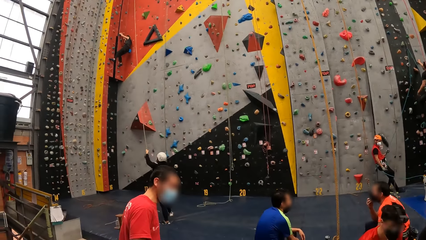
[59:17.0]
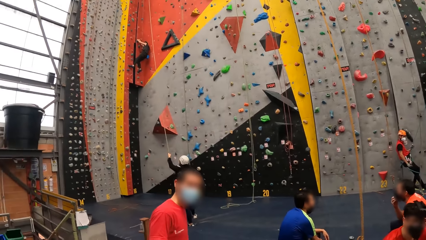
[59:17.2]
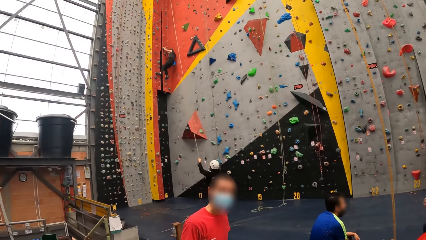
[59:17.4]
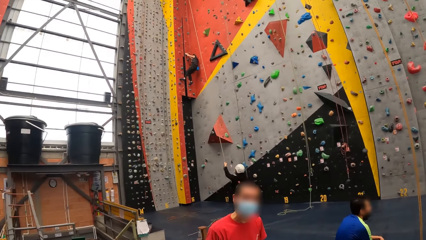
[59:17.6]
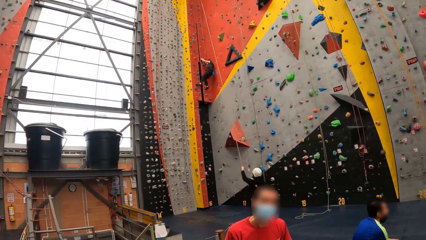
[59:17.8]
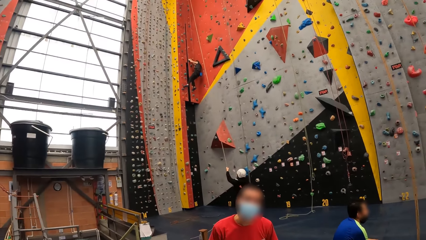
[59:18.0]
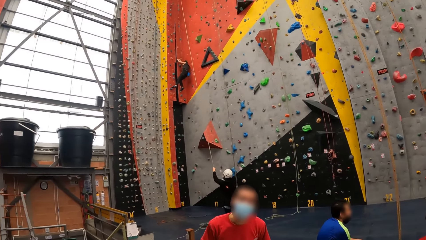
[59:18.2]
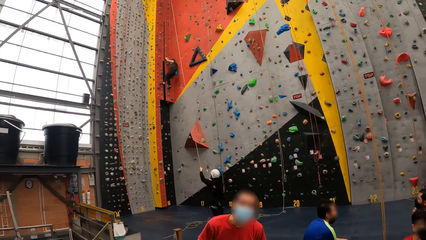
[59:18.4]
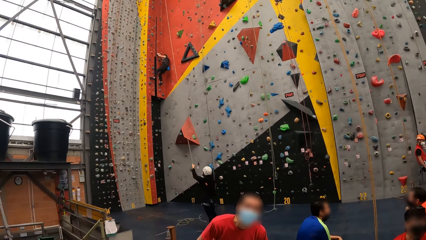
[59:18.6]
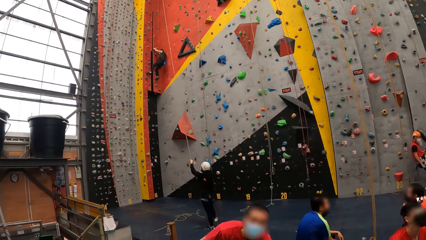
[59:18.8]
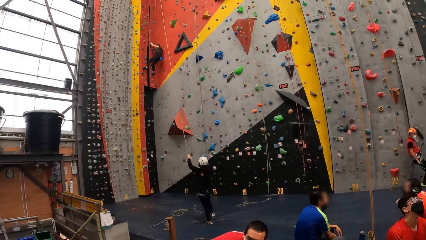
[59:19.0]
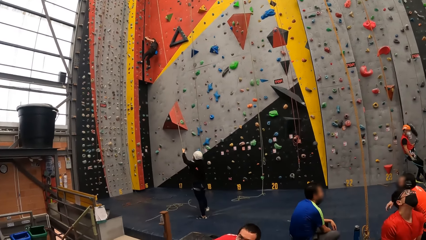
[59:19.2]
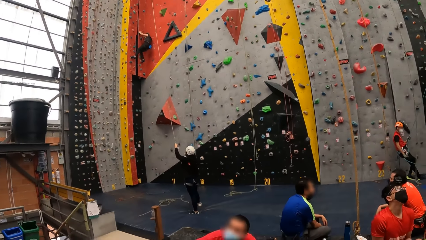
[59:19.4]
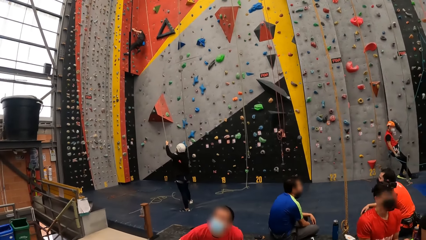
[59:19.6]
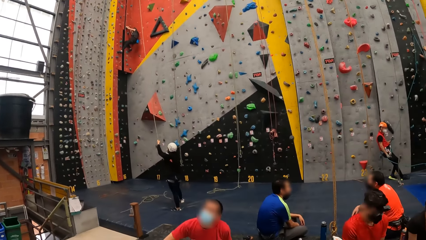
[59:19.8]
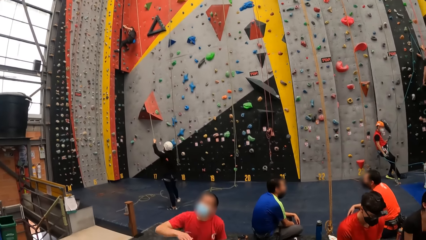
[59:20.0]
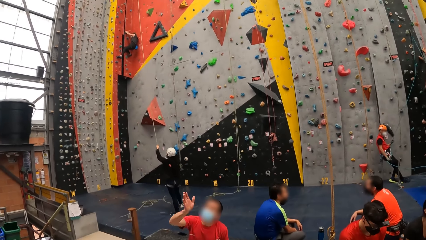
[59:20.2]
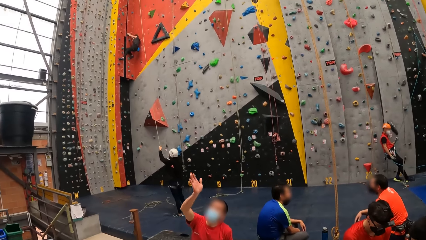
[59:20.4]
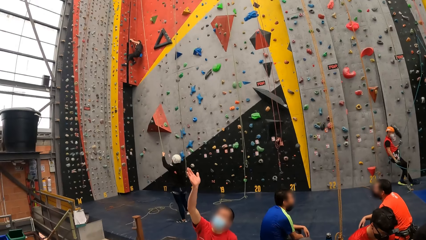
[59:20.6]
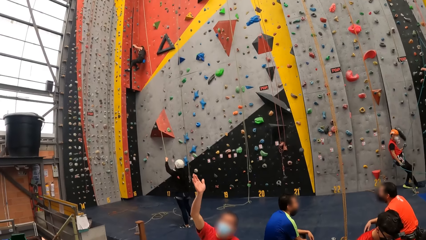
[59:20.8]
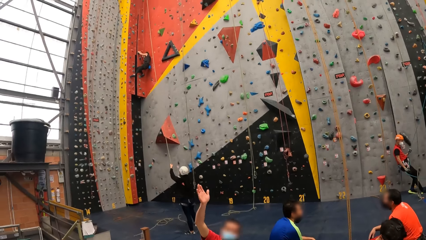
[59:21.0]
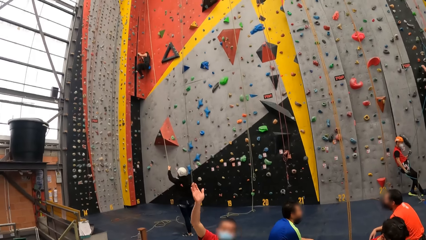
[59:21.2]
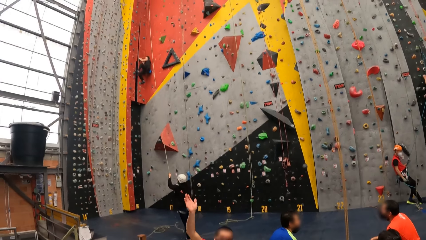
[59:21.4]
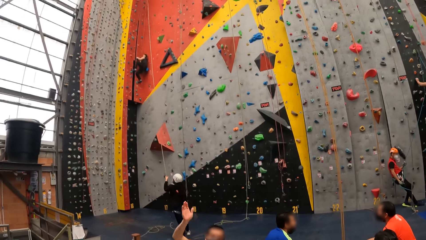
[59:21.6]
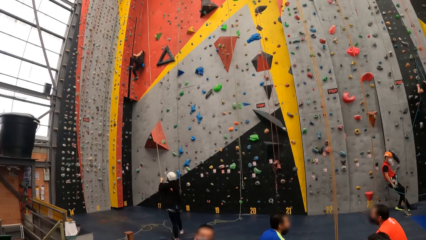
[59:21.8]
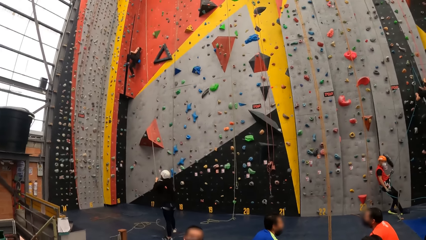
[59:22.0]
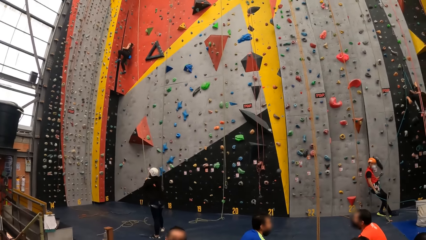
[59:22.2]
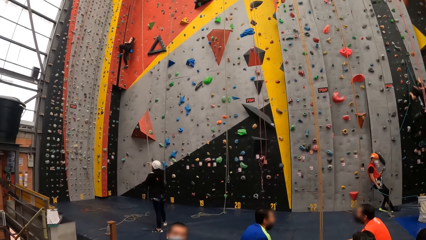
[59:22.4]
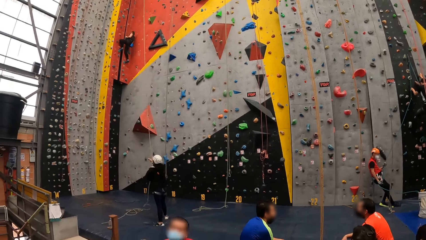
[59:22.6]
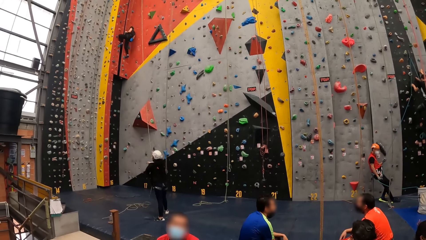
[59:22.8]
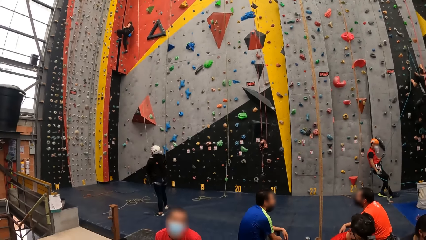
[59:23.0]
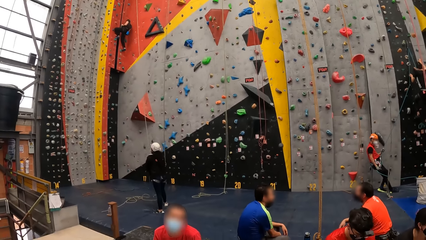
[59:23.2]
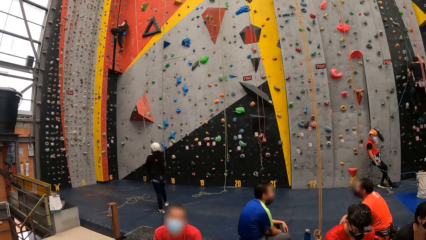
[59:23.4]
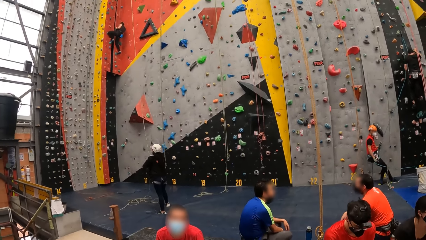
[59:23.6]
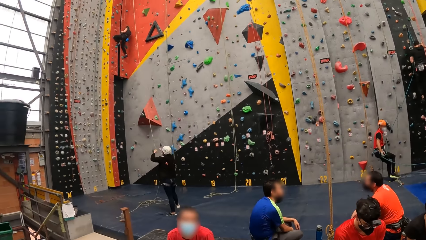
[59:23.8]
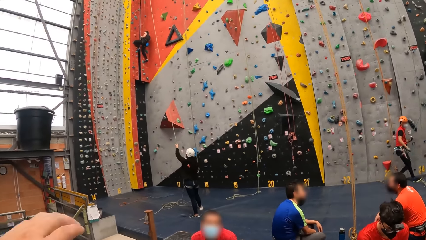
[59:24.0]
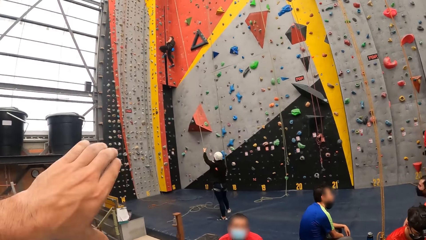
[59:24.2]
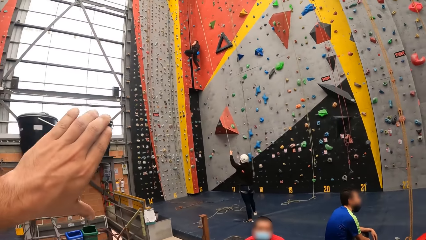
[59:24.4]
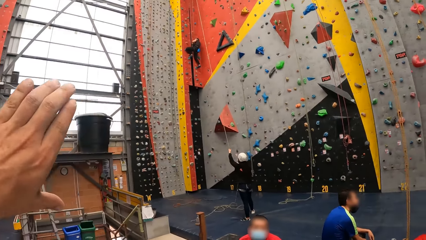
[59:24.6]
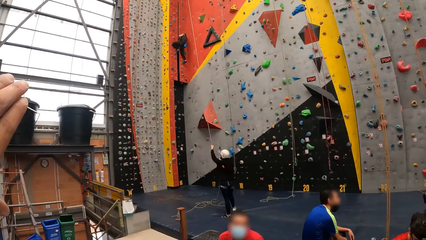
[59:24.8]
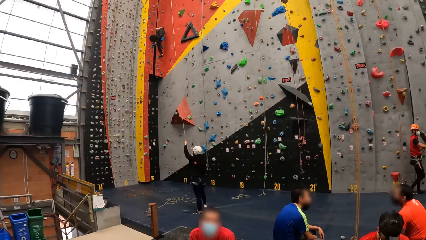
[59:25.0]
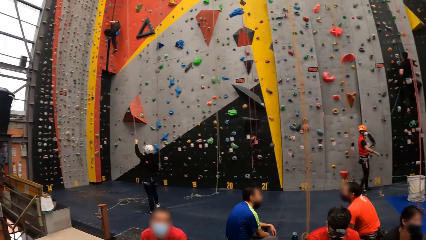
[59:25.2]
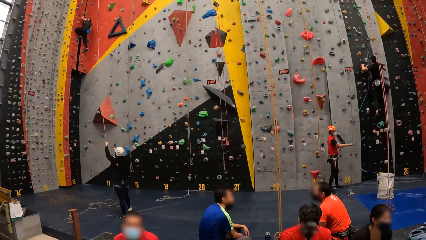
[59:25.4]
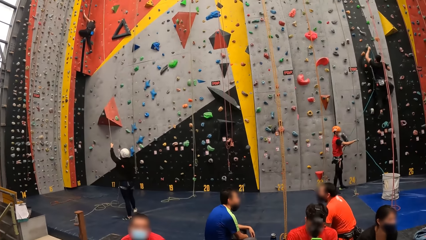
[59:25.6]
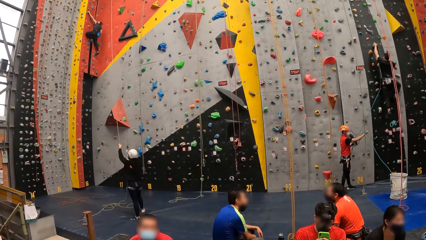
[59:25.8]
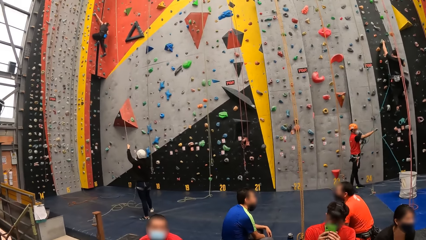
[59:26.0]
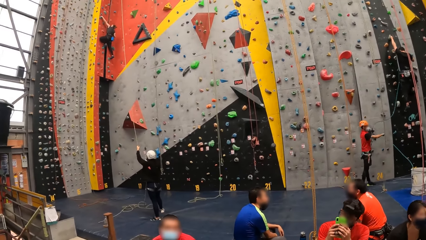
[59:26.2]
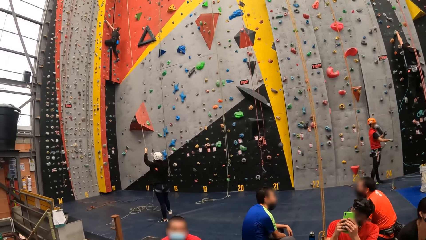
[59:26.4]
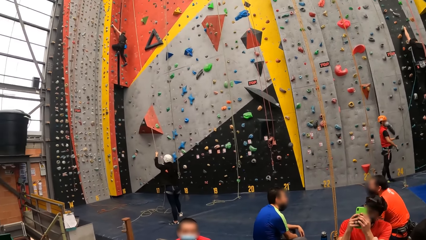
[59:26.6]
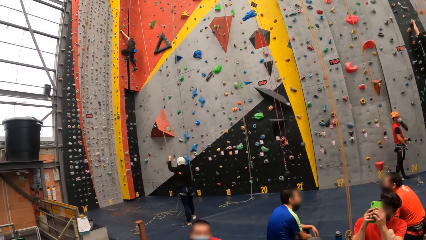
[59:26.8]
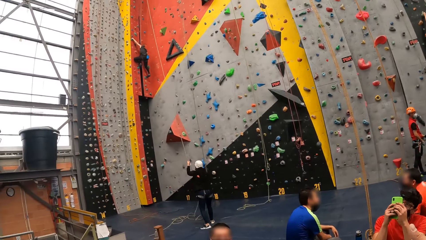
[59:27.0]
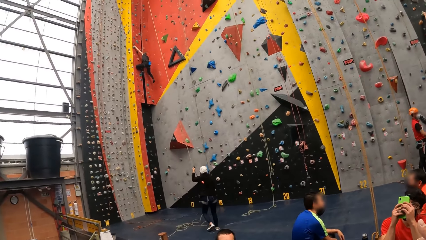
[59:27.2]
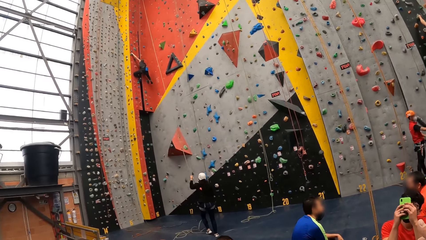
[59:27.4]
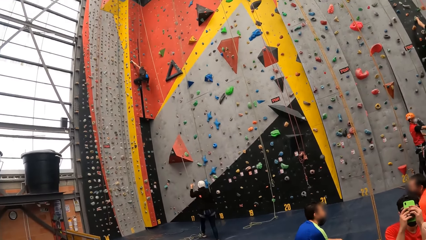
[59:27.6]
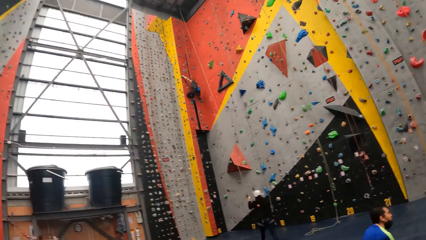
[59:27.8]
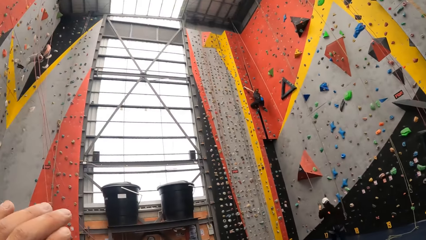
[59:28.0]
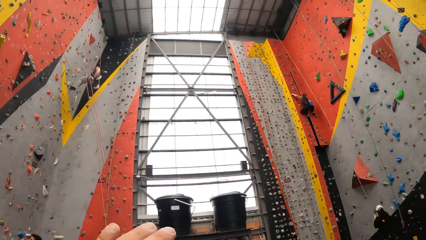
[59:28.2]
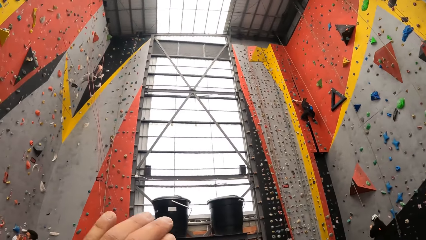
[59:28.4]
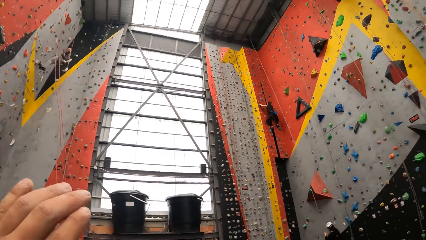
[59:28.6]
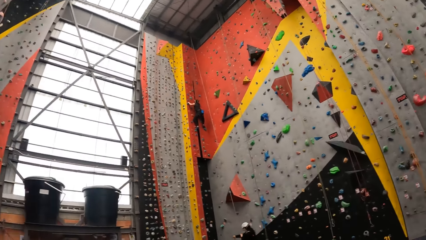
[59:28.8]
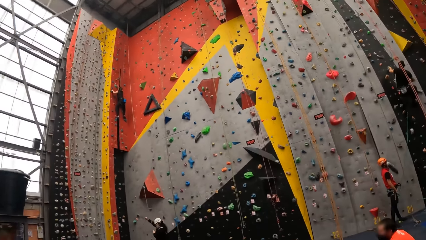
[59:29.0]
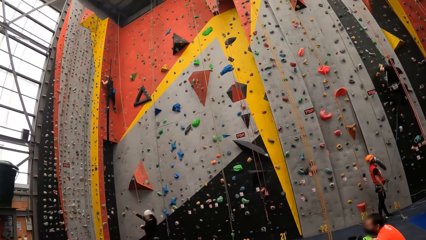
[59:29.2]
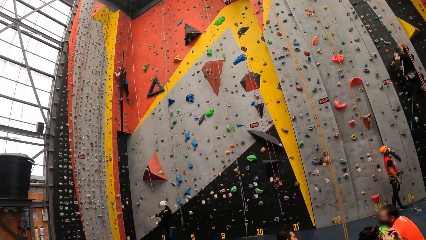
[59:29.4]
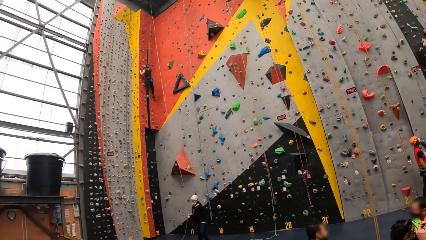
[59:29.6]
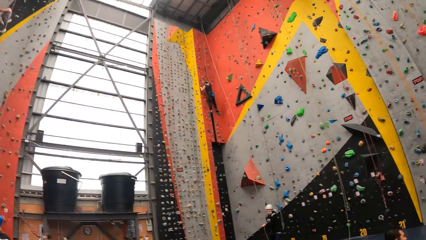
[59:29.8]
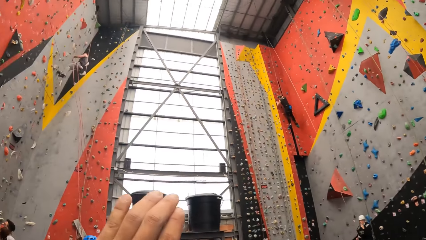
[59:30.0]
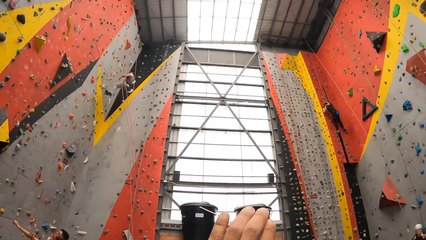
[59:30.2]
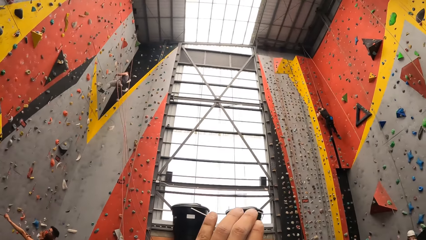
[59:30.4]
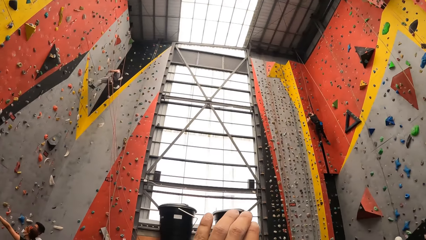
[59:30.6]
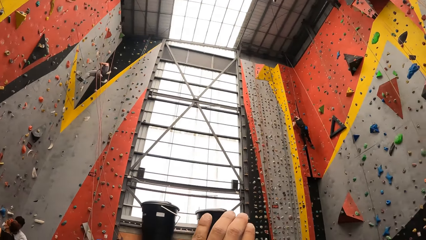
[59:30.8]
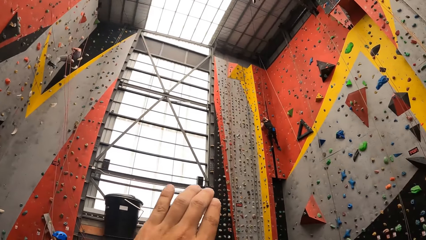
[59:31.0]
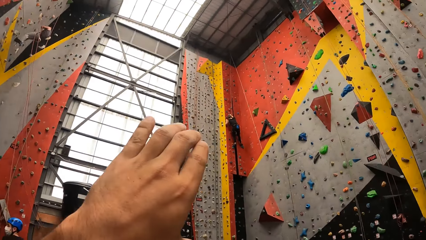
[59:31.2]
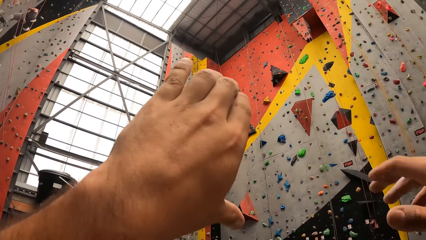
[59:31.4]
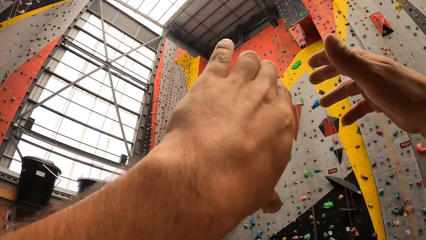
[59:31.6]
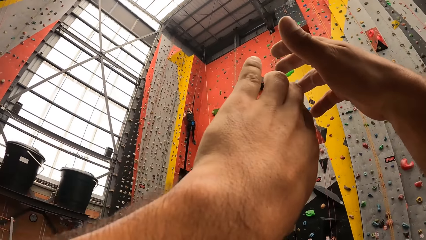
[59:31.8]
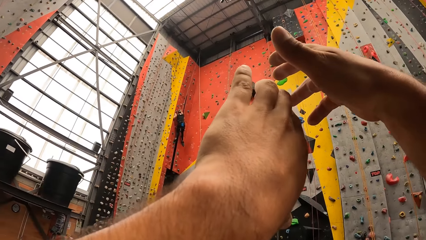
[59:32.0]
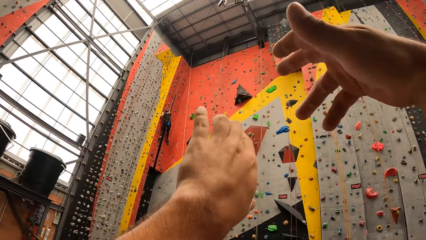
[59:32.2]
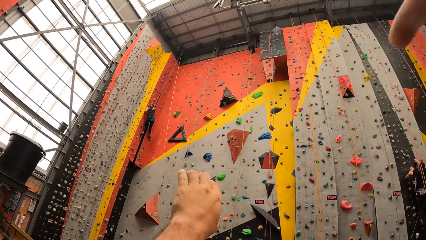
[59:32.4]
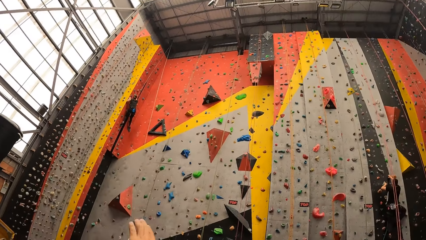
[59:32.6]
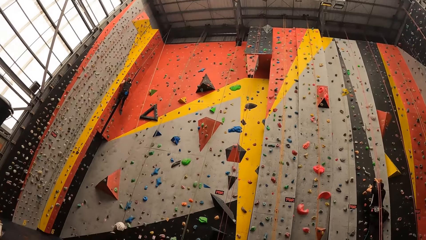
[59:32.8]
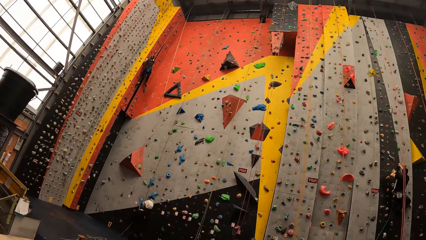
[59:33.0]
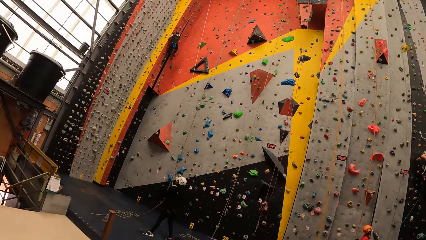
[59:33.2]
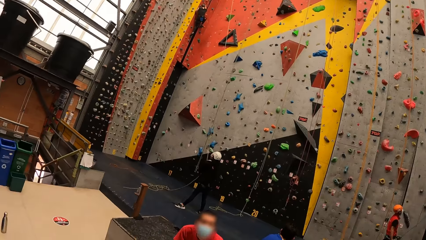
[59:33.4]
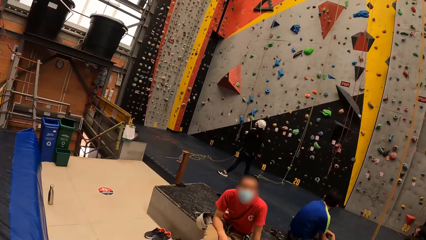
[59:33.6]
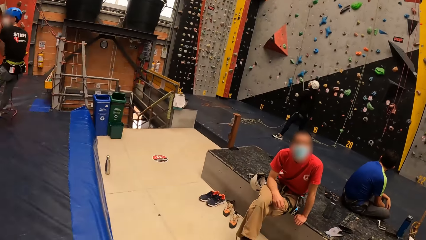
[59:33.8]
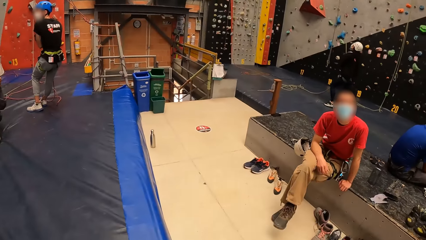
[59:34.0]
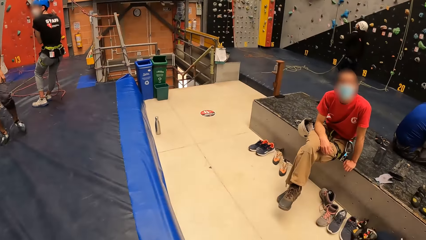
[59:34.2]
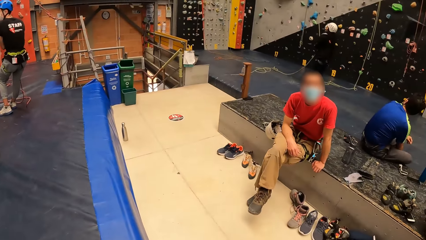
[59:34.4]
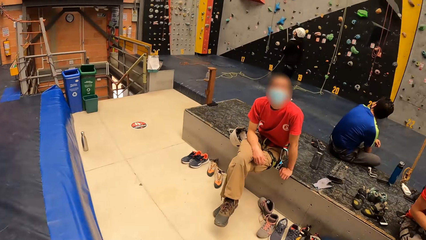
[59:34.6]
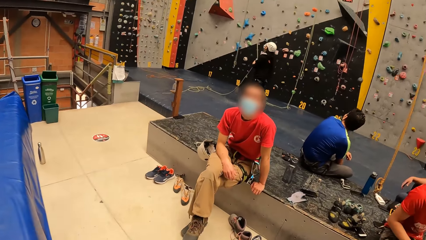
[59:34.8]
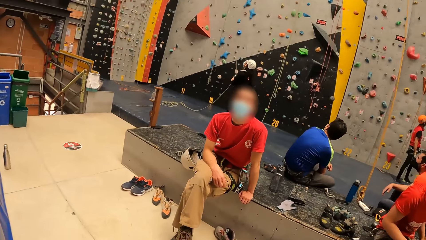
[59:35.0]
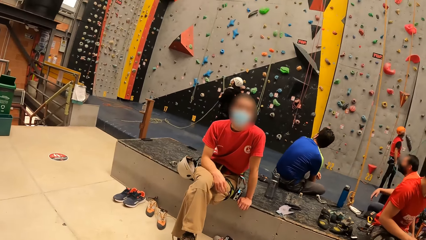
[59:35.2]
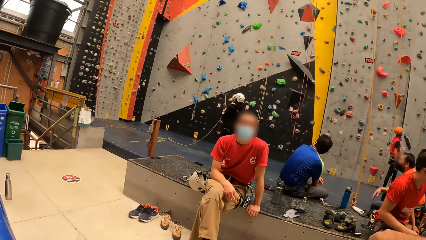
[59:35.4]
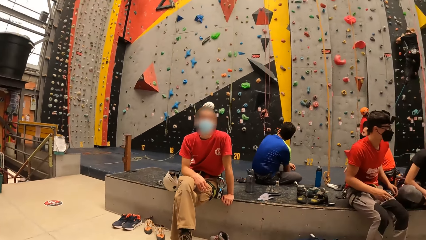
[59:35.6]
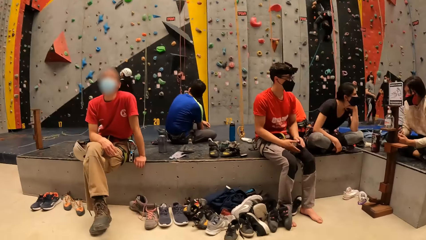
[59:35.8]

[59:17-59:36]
A man sits down on the seating bay. The man raises his hand up. The man lowers his hand. The camera wearer lifts a hand. He moves the hand. He gestures with his hand up. He looks around. He moves the other hand. He gestures with both hands up. He lowers his hands.
